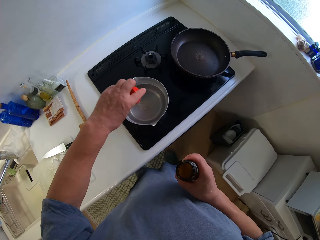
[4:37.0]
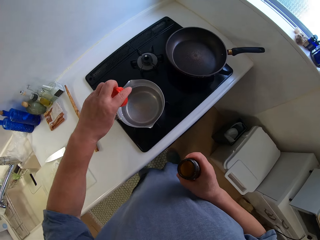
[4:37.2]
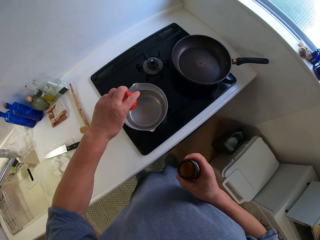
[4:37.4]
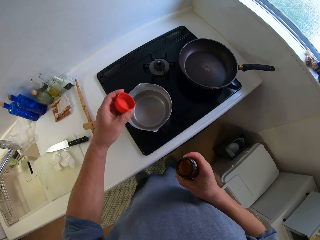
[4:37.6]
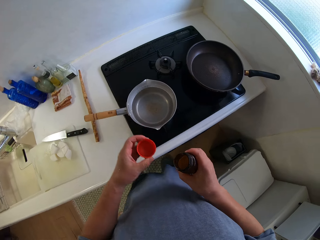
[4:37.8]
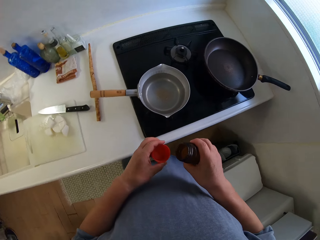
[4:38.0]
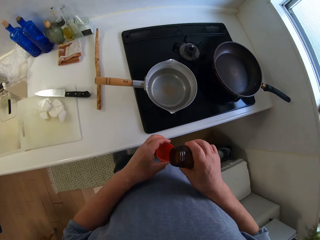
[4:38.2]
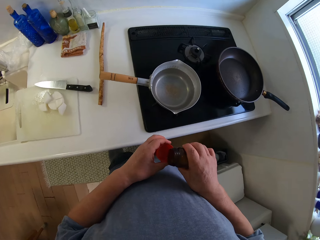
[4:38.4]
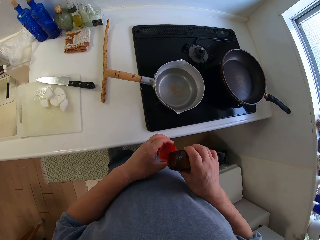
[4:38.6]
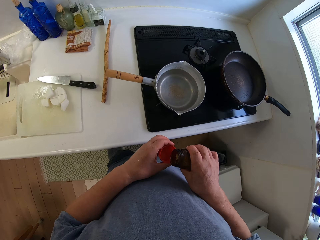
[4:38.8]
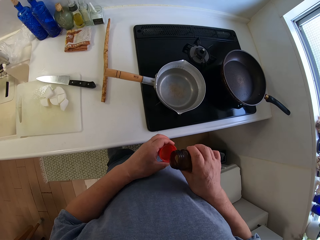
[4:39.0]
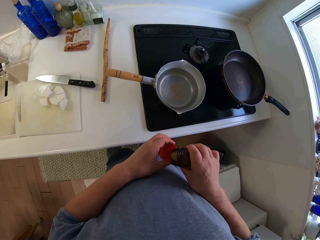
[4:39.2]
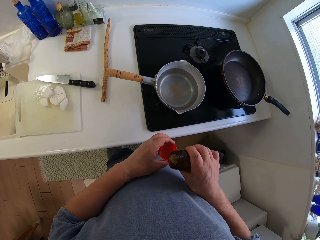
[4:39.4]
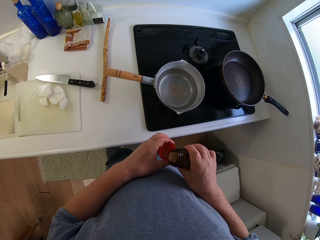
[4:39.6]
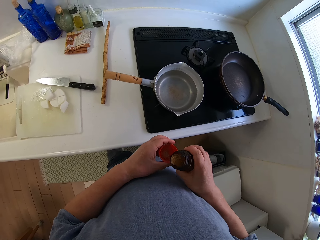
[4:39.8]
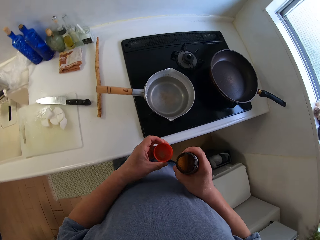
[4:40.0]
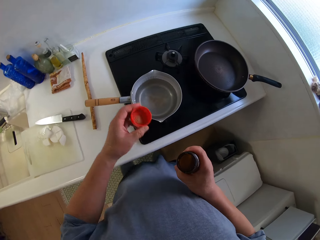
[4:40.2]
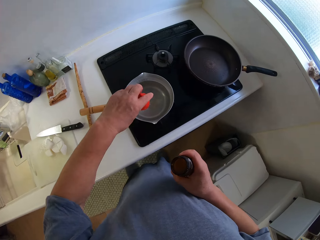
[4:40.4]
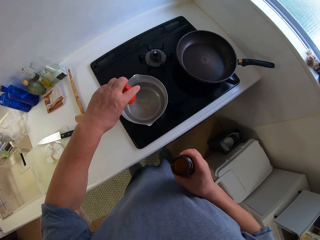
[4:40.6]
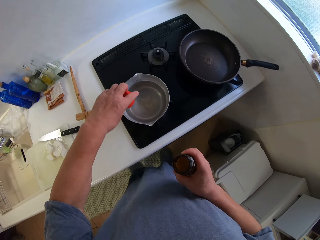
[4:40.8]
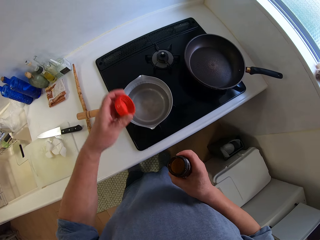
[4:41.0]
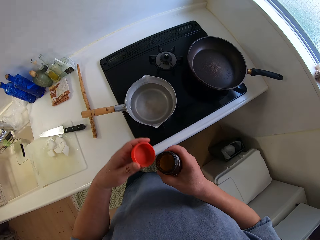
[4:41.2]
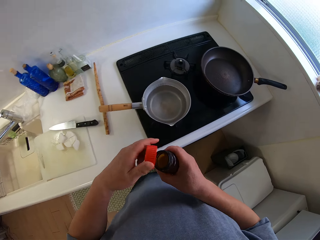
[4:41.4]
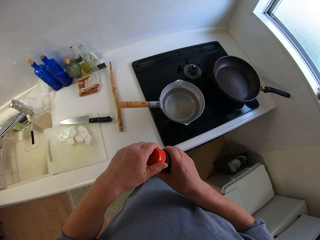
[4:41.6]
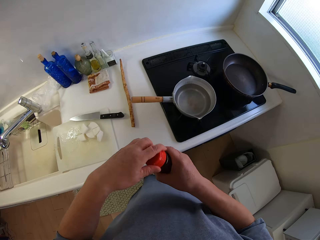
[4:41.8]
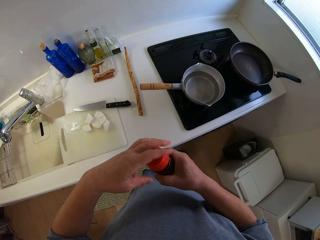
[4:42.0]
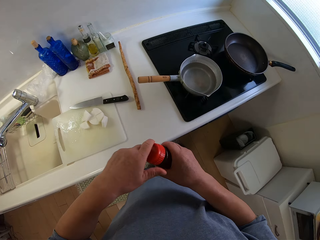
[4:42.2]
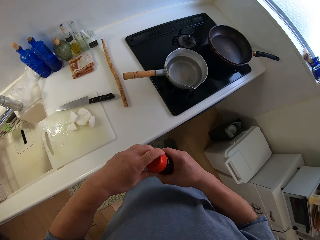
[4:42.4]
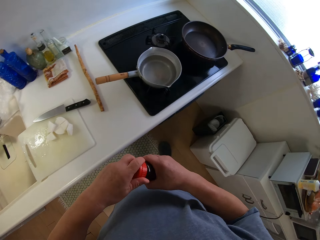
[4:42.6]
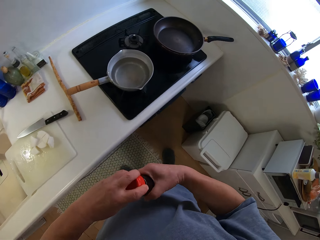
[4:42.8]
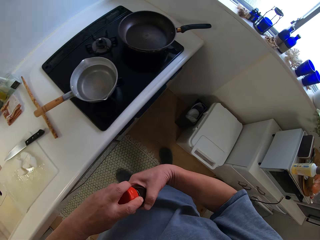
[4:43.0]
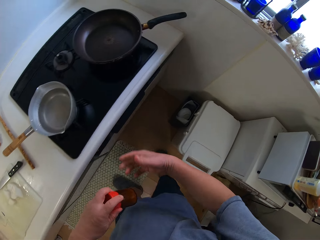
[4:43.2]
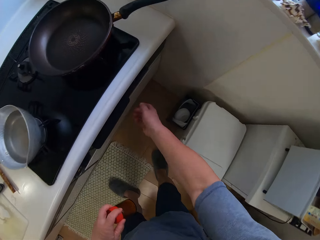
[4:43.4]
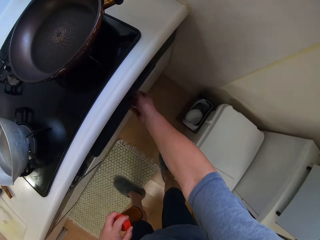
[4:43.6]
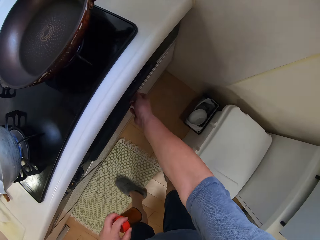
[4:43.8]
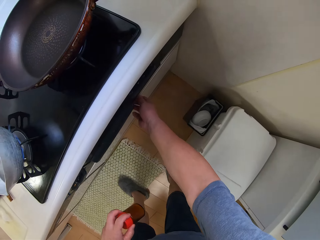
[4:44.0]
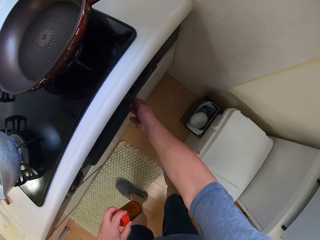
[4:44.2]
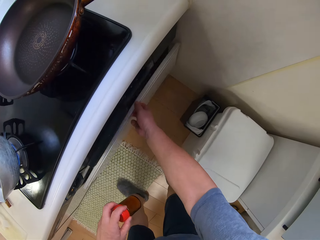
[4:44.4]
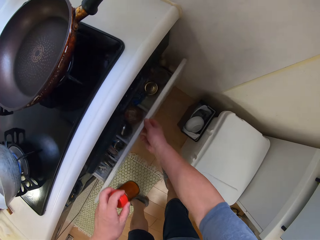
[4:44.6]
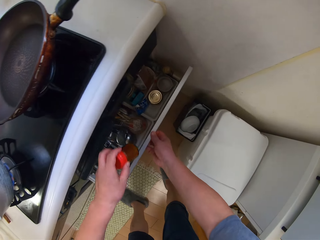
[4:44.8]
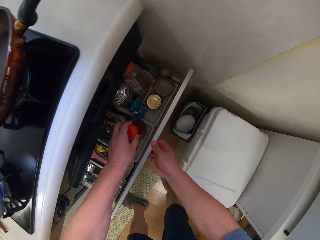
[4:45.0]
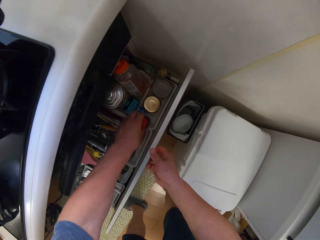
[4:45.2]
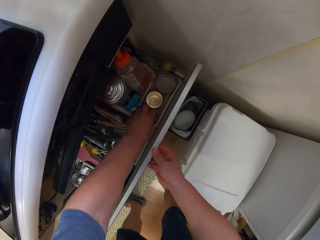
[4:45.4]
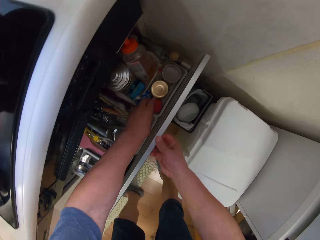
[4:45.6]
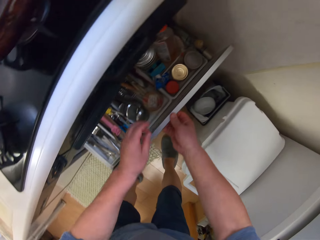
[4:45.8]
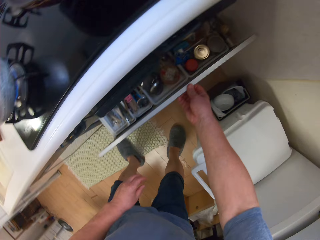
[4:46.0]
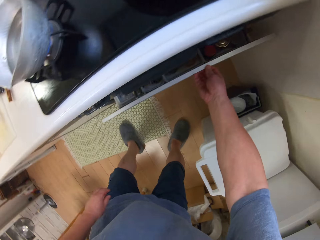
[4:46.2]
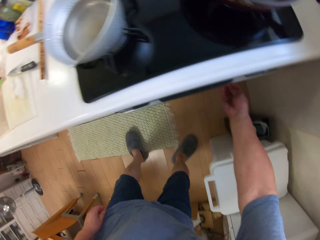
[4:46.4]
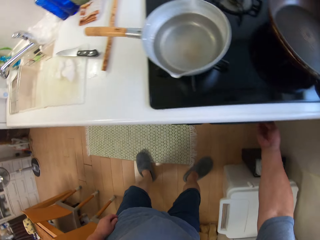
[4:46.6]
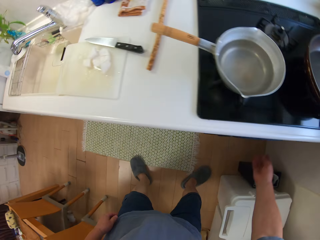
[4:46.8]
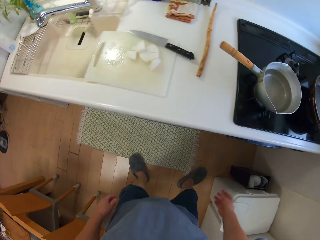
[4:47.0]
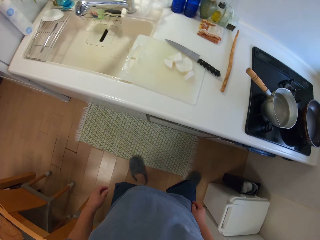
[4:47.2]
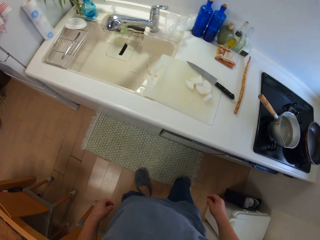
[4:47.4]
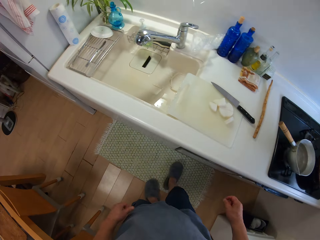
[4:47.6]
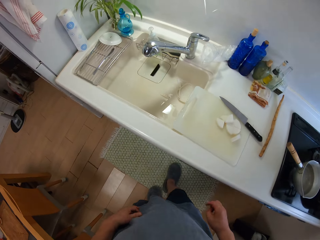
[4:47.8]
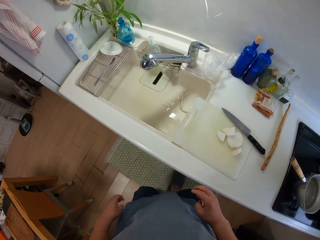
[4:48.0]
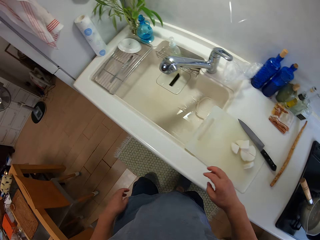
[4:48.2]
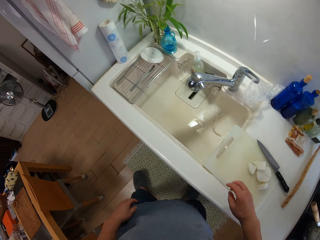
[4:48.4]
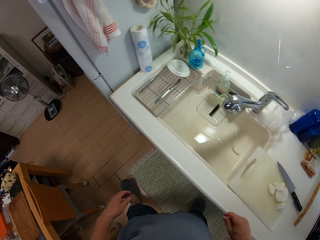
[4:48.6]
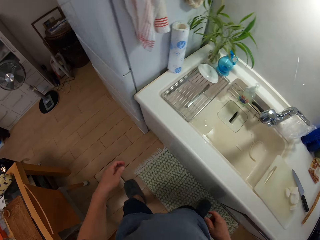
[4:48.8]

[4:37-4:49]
The camera wearer pours the spice in the lid in the cooking pot. They pour the spice from the container on the lid. They pour the spice in the lid in the cooking pot. They close the spice with the lid. They open the drawer. They drop the container in the drawer. They close the drawer. They look around.

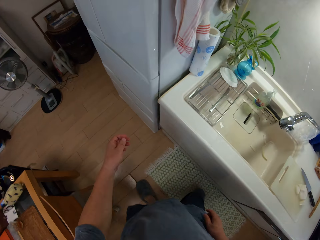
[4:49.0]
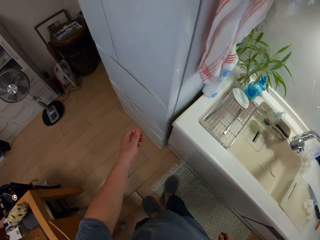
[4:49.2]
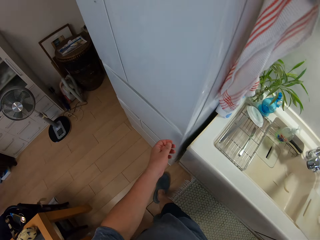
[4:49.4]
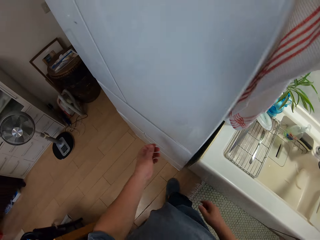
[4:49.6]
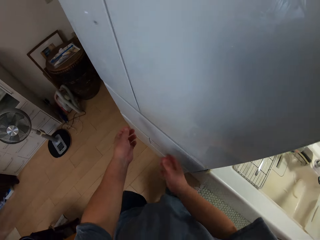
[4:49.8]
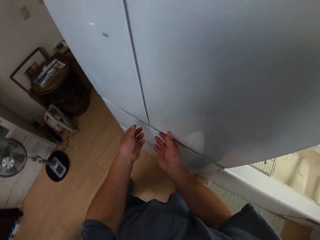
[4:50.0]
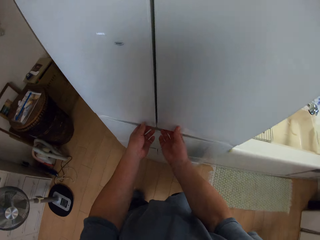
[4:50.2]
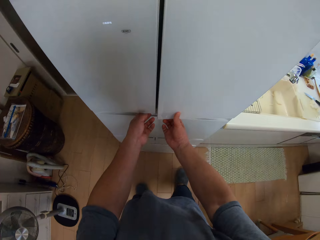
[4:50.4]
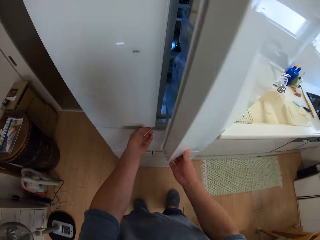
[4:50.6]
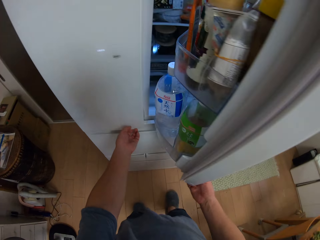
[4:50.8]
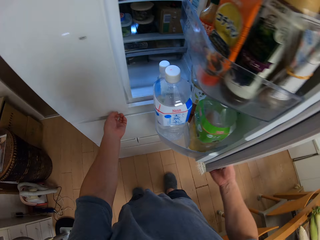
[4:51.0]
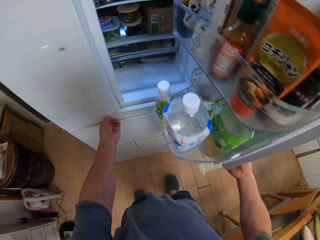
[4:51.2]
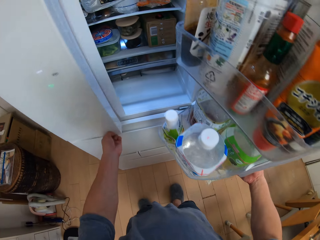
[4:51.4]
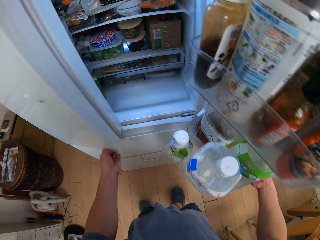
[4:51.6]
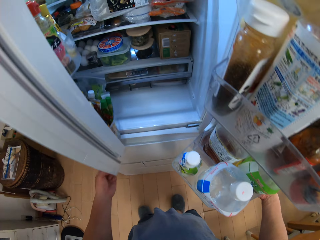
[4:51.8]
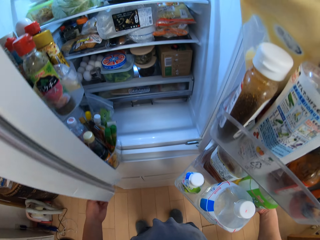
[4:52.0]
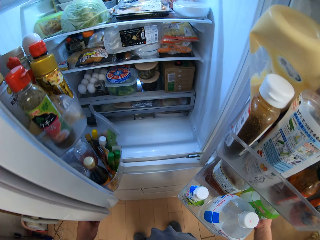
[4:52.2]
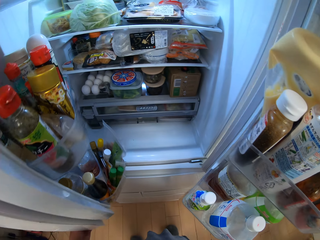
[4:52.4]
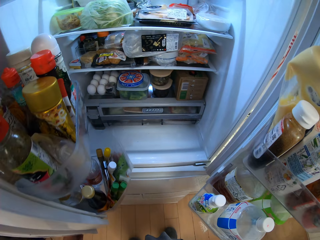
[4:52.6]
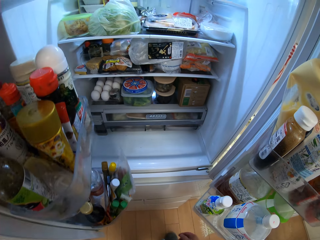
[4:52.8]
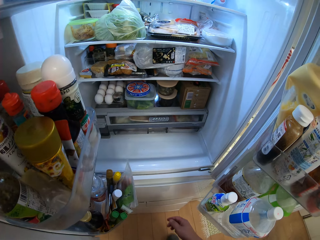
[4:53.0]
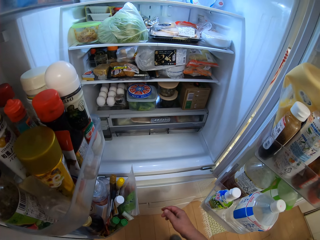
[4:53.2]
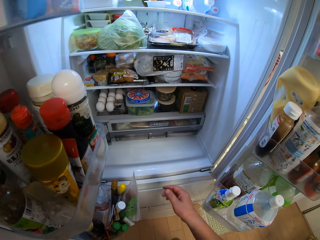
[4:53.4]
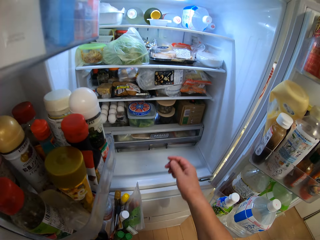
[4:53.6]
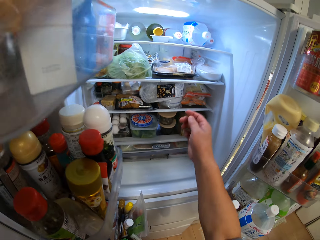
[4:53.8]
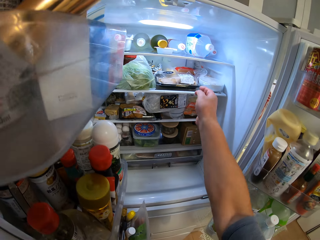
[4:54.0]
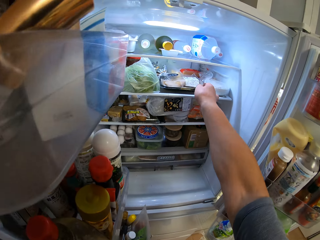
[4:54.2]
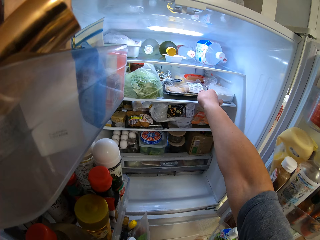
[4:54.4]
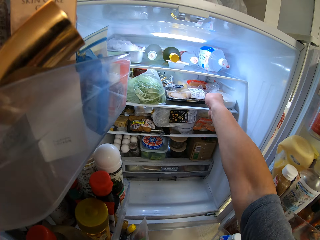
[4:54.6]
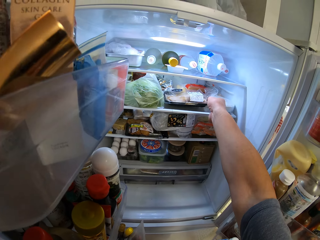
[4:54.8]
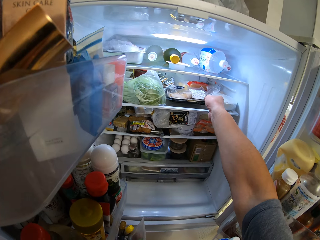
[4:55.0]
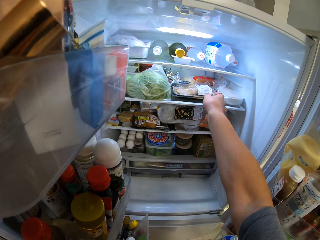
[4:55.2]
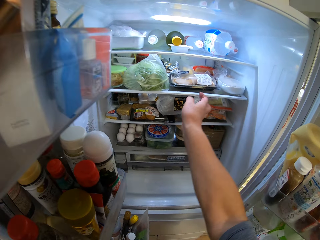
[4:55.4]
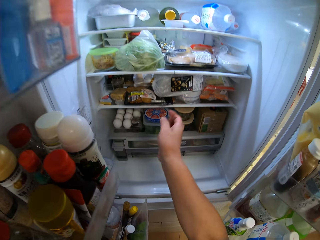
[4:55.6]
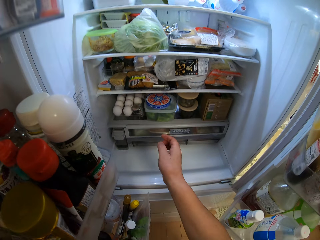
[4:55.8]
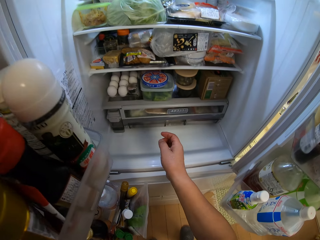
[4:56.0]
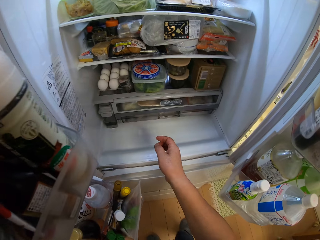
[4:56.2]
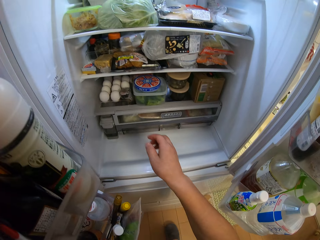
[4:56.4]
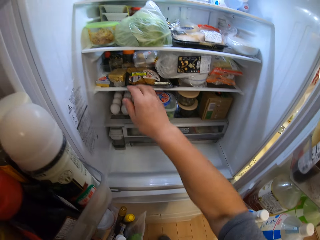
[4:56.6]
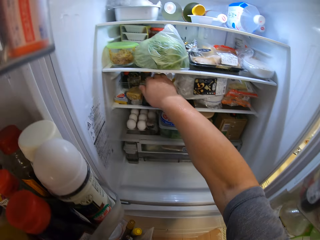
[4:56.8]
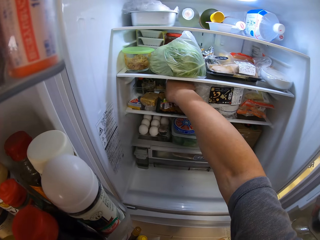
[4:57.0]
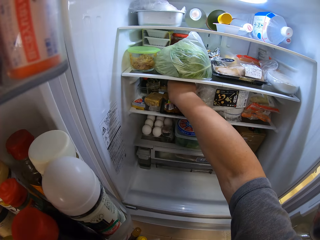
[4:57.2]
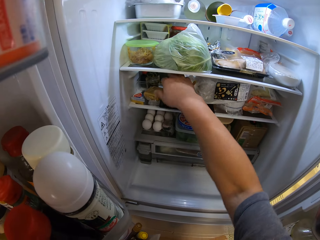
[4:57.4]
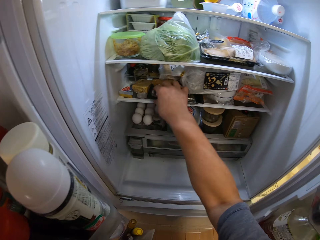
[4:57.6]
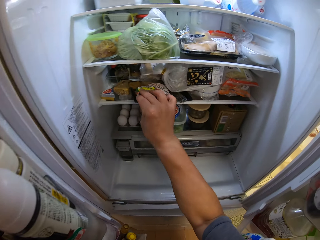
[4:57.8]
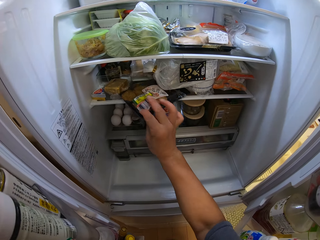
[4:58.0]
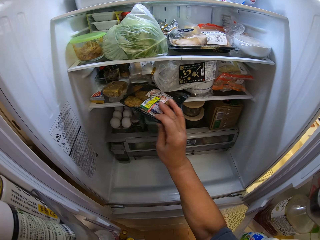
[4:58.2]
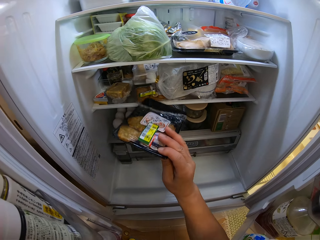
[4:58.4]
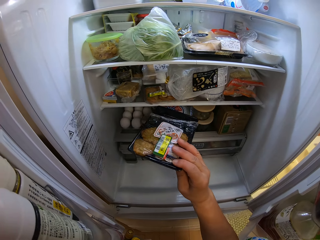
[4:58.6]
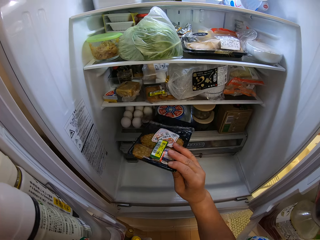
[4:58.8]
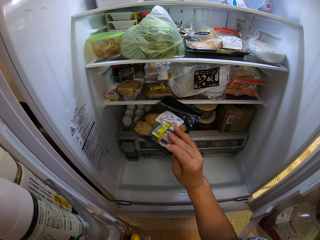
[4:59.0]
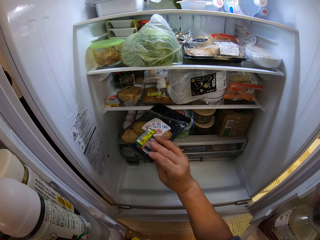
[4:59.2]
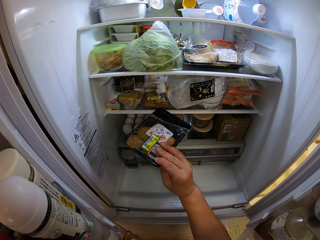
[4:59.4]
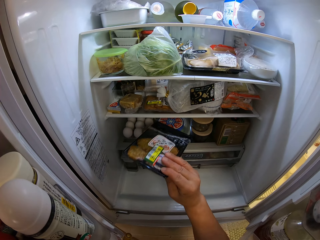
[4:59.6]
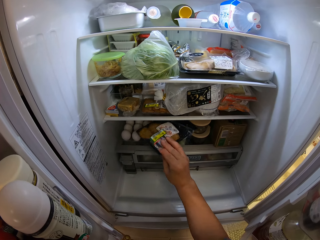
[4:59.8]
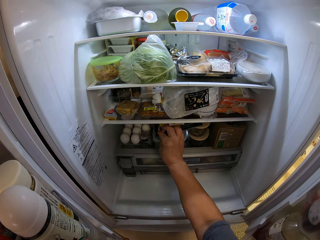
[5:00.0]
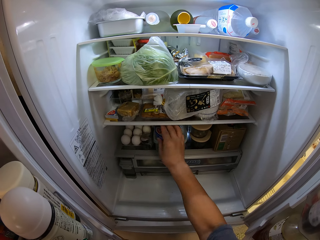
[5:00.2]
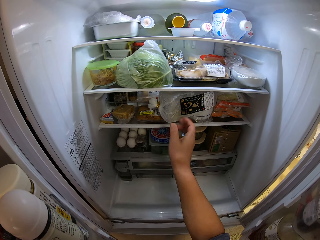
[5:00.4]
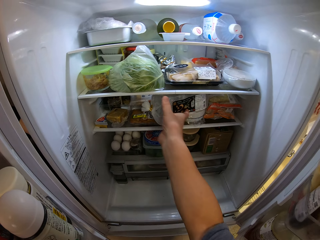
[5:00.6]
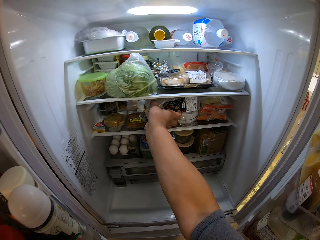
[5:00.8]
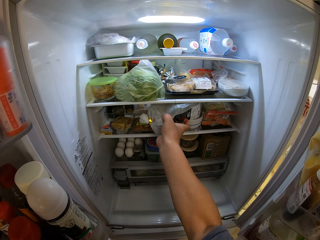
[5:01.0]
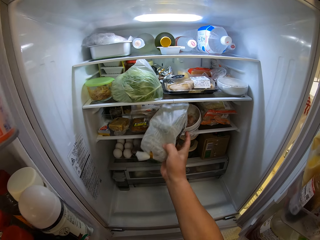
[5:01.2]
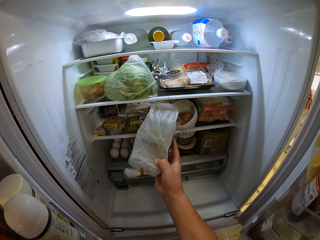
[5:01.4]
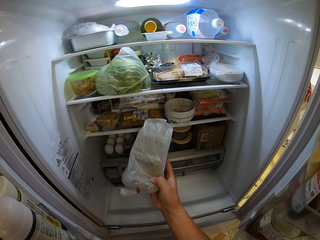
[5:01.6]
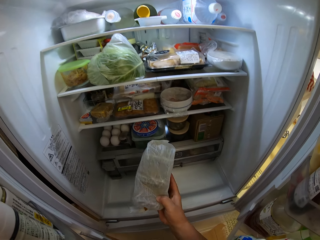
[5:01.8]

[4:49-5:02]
The camera wearer opens the fridge. They search in the fridge.
